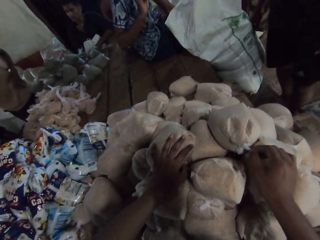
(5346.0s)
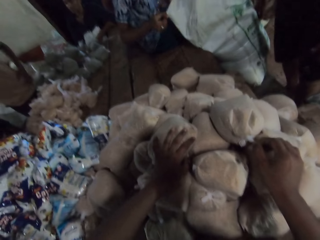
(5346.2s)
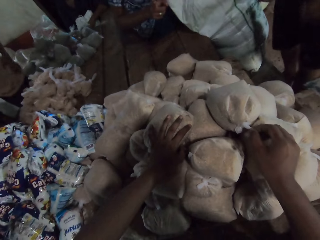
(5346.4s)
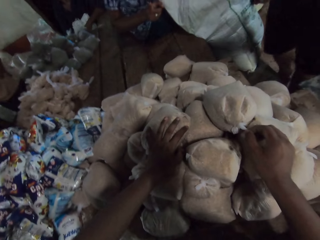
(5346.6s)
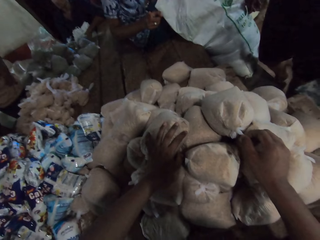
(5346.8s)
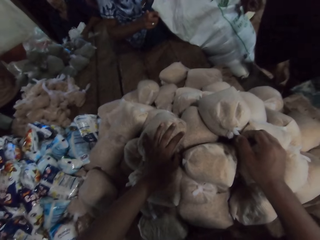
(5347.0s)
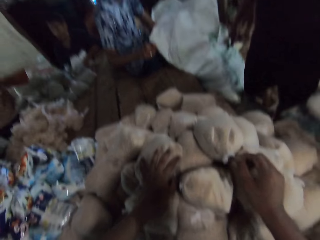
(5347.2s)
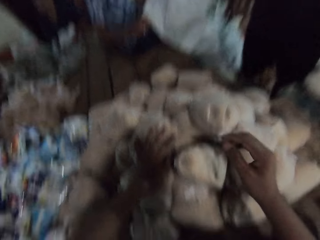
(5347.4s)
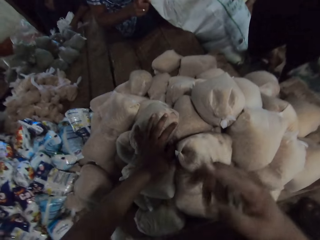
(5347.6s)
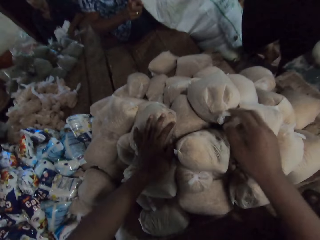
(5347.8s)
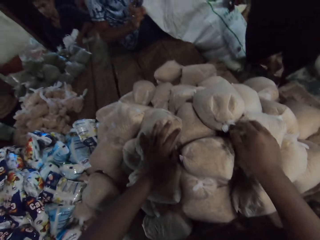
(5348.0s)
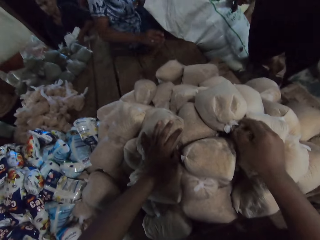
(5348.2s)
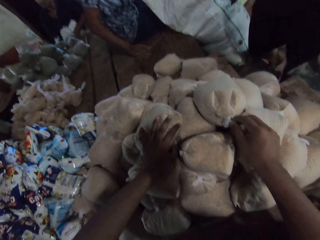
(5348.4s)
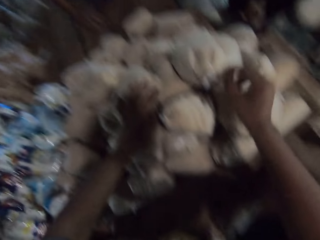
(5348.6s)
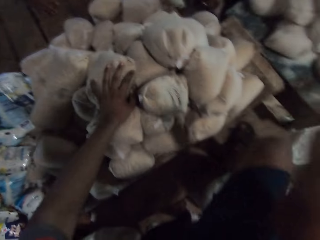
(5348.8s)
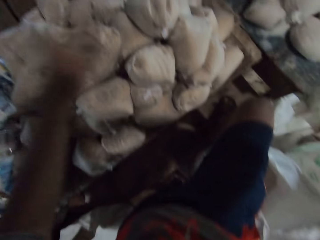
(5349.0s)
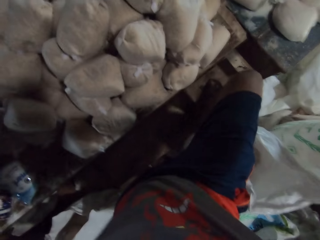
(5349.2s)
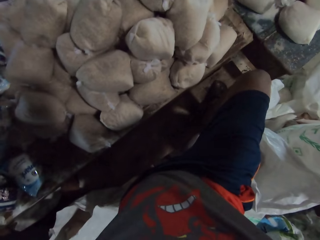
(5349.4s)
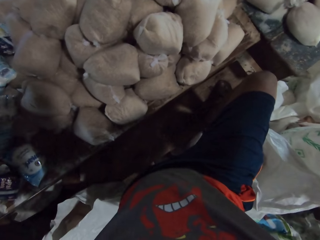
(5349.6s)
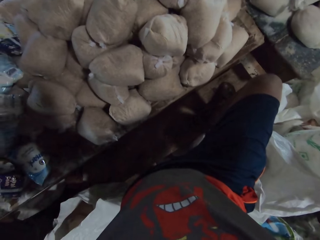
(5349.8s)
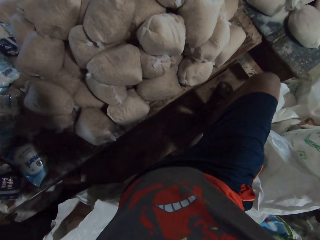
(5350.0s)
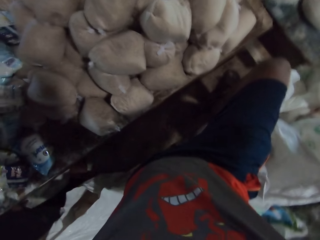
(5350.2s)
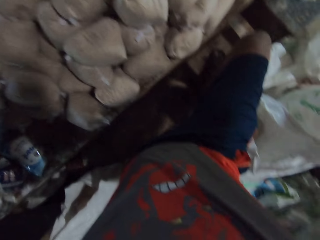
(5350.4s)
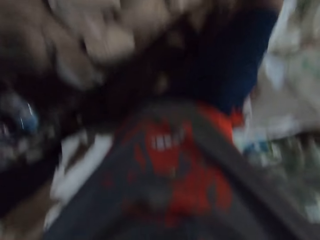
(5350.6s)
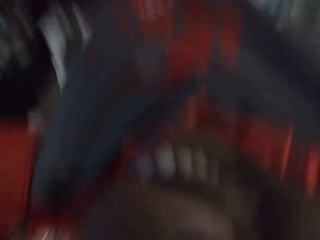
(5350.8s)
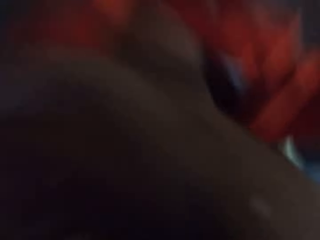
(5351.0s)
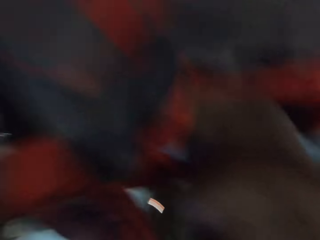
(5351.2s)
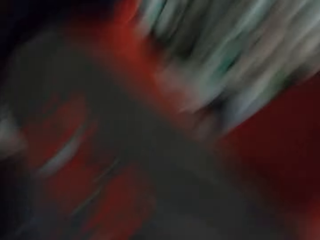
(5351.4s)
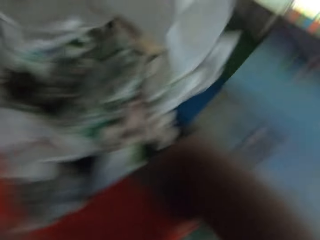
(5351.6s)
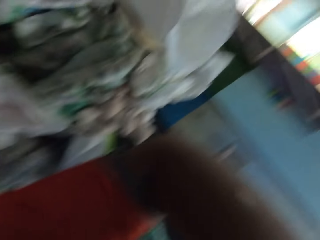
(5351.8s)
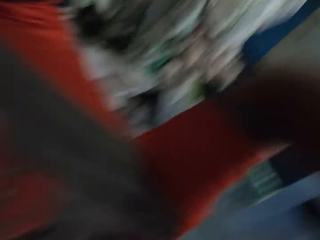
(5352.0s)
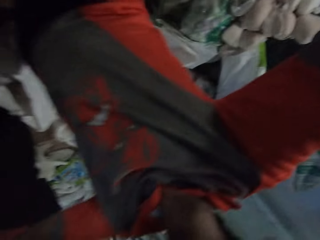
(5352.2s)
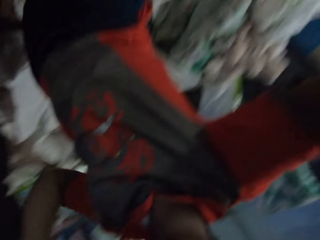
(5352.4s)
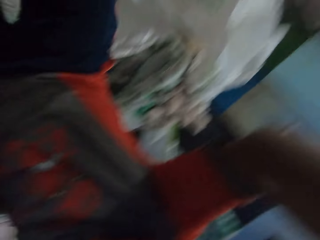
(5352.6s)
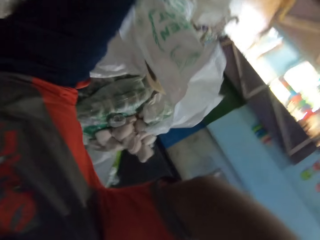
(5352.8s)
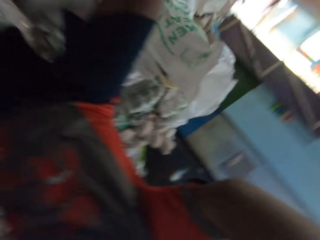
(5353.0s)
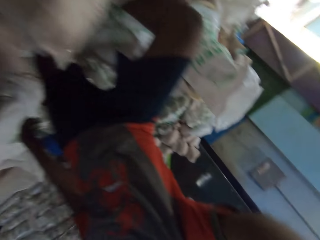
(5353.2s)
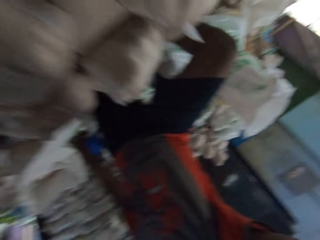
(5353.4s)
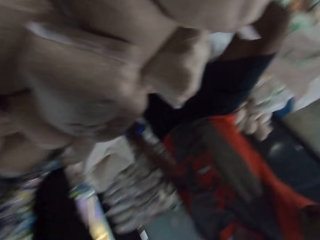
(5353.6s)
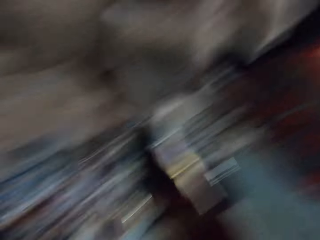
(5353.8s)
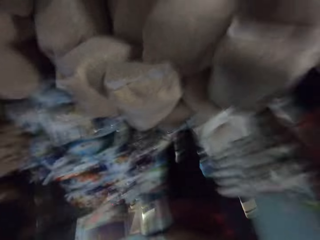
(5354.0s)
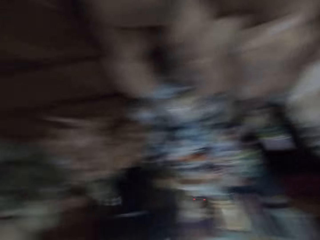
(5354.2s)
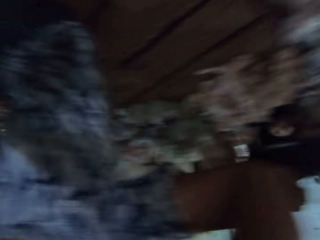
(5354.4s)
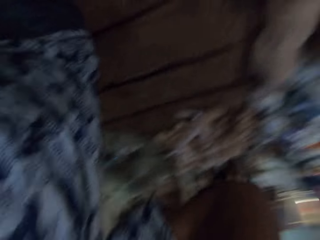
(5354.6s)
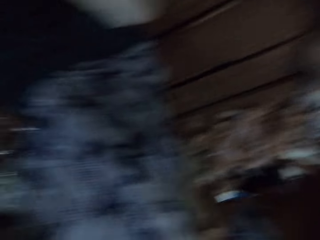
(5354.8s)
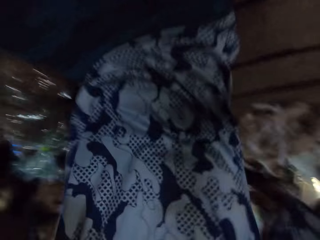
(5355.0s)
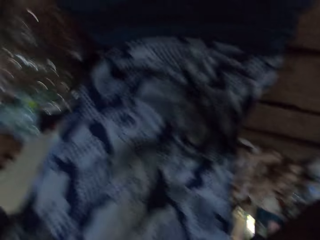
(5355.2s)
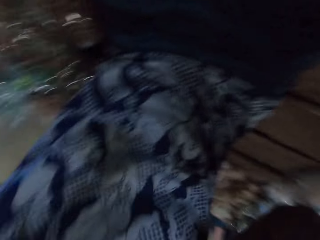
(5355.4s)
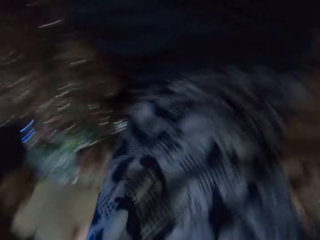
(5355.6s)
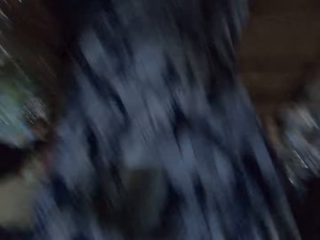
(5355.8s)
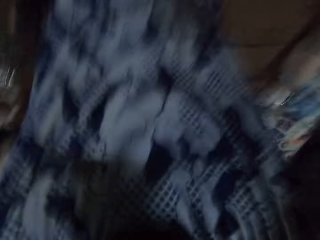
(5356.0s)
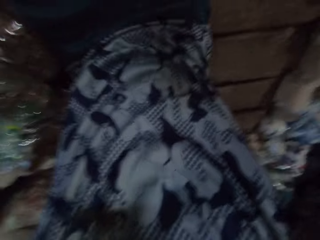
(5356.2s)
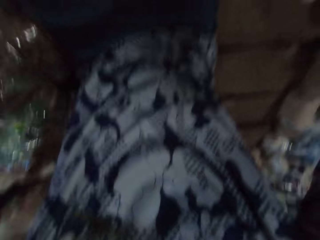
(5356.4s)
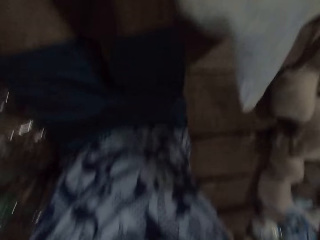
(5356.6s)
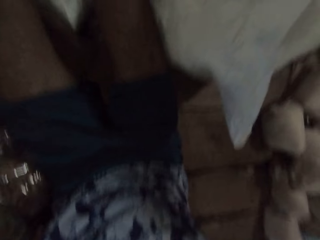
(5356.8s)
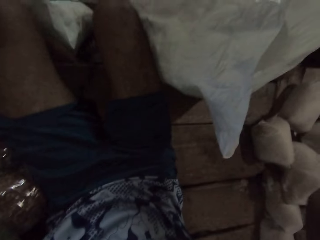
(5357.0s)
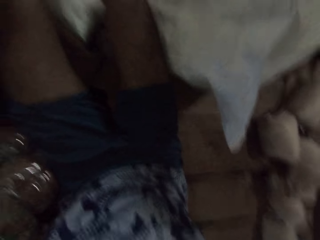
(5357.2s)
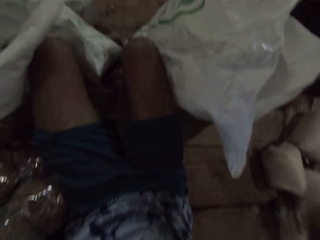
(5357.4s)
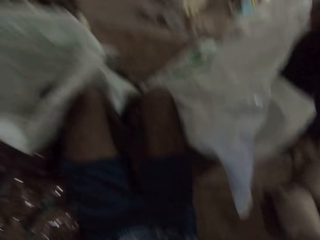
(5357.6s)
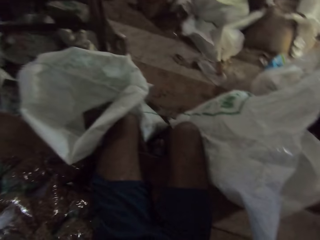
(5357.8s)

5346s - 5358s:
A man rubs his left hand on a t-shirt on his body. The camera wearer holds the nylon of maize on the table with his left hand. He holds the nylons of maize on the table with both hands. He holds a camera on his head with both hands. He removes the camera from his head with both hands. He adjusts the camera. He gives the camera to another man with both hands. The other man wears the camera on his head with both hands.

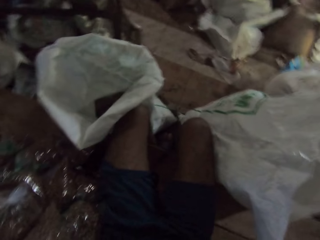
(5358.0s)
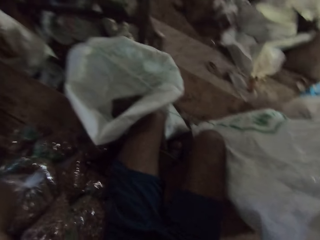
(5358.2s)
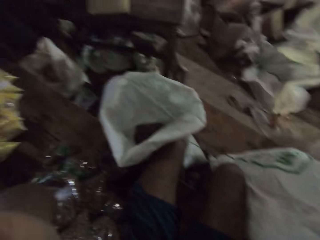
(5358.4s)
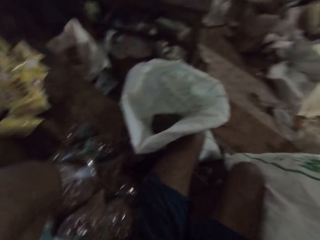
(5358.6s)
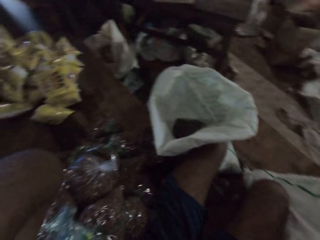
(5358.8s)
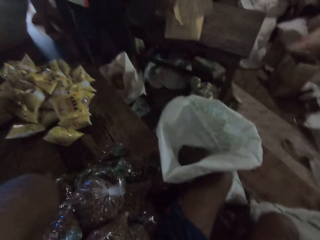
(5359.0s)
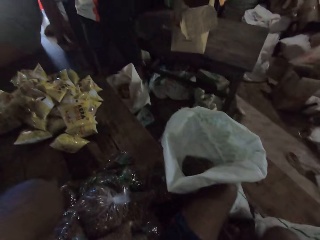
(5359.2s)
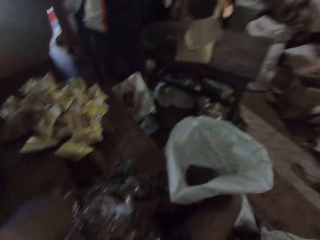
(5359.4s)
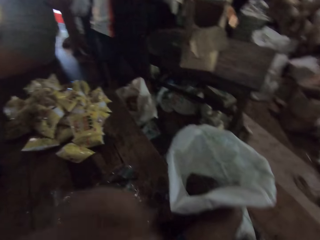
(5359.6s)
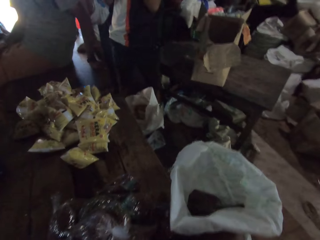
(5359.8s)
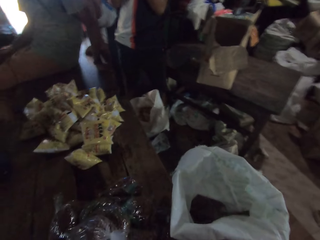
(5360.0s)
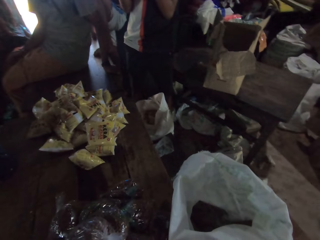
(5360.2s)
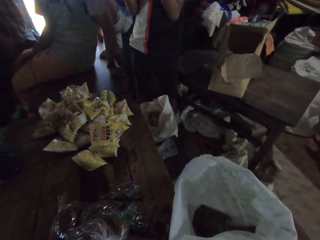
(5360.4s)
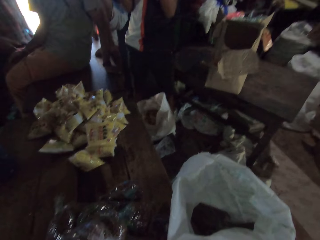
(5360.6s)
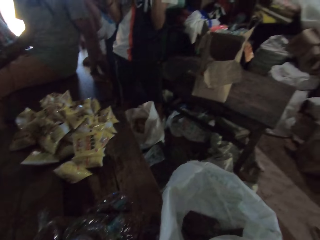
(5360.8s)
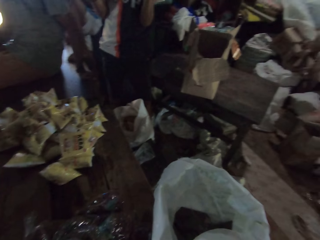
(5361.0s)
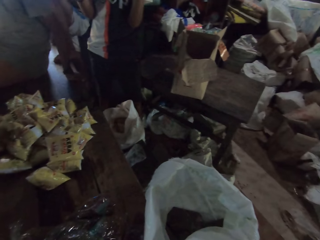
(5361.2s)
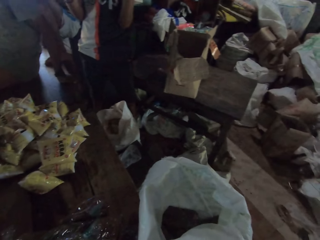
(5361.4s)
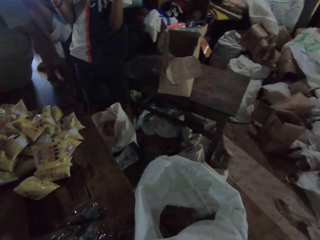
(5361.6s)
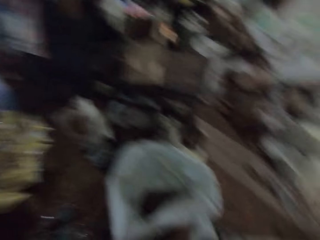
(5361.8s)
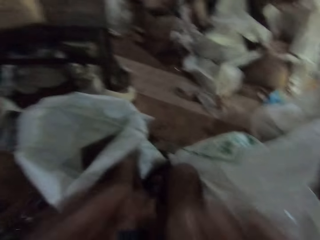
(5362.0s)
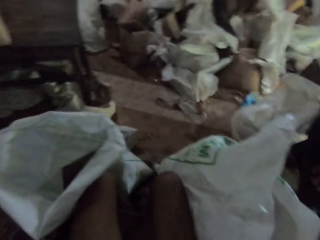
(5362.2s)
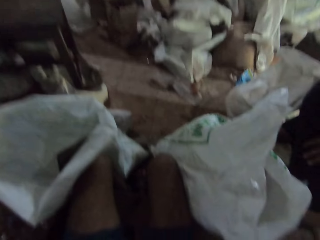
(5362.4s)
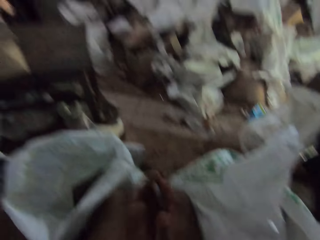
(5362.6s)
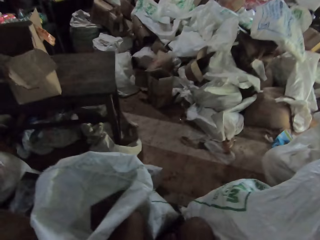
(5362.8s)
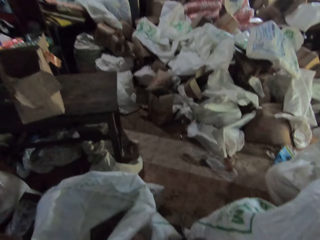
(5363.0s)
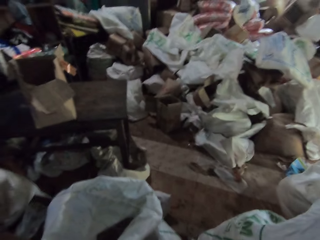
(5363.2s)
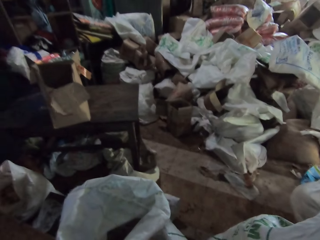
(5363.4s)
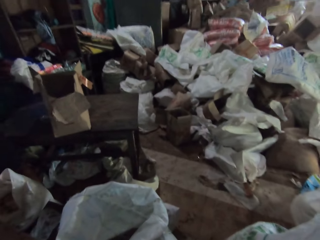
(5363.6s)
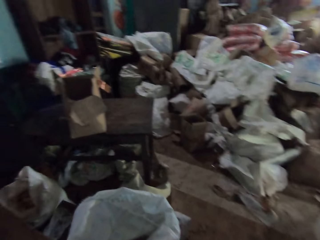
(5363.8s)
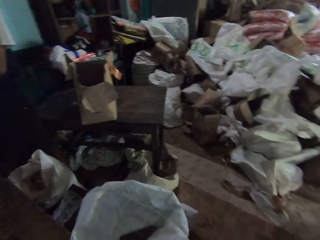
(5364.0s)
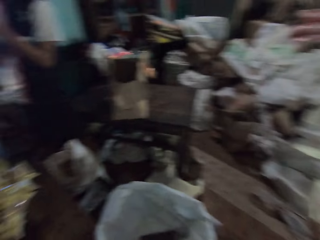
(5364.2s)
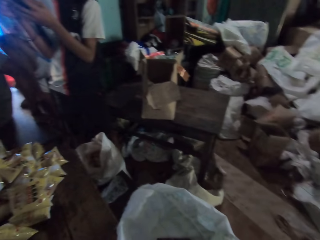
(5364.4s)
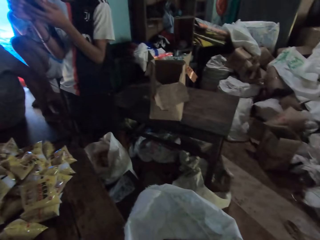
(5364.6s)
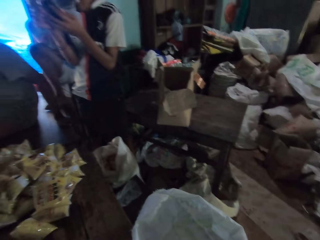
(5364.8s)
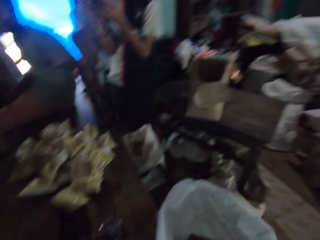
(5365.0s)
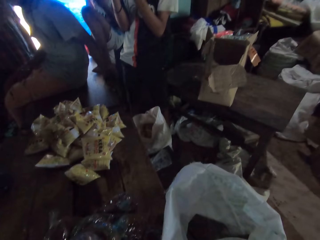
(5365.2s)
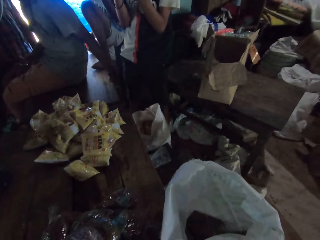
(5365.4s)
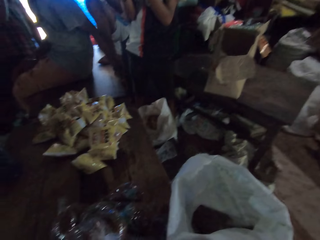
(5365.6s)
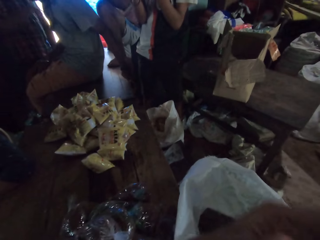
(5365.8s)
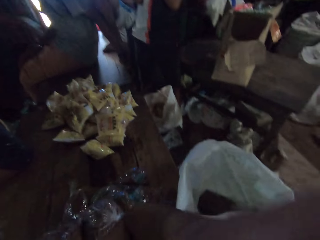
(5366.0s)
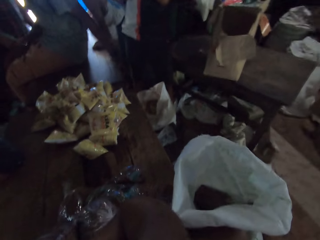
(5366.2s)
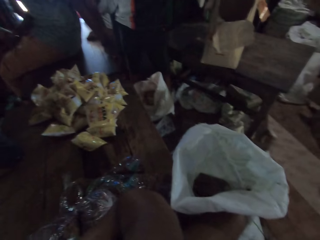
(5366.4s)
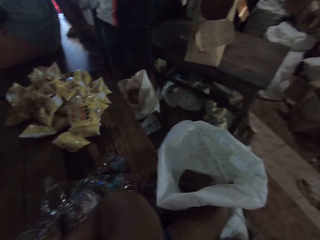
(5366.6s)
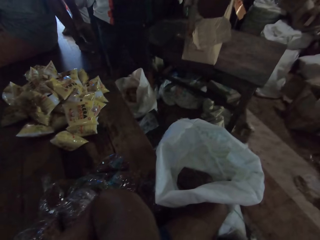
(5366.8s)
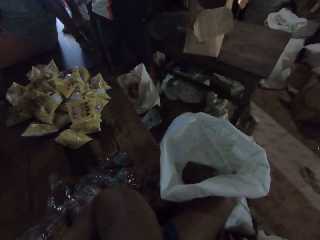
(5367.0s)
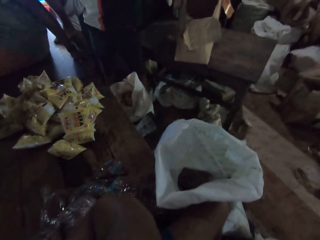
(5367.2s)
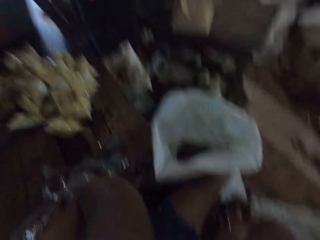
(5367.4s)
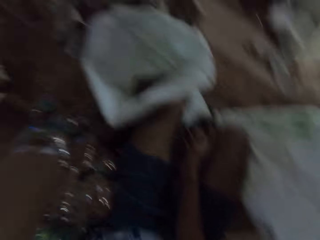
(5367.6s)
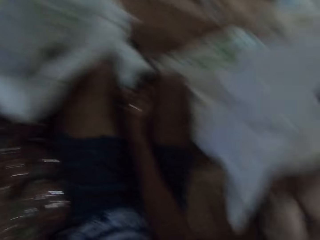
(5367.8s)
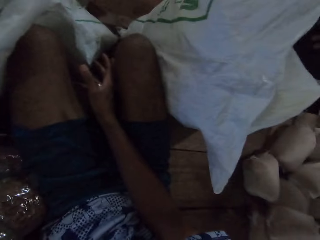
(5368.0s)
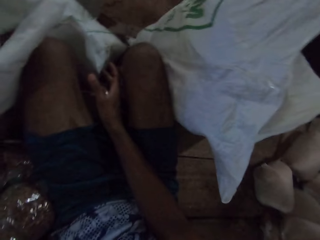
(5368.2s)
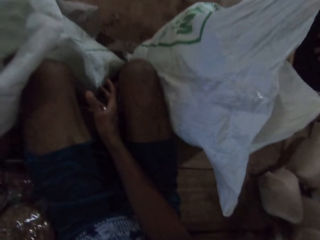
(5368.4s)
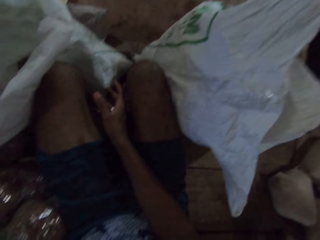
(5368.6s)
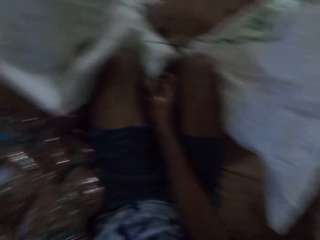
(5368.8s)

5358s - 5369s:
The camera wearer looks around. He touches his face with both hands. He talks in the store. A man holds a phone with both hands. The camera wearer touches his face with his left hand. He touches the camera on his head with his left hand.
